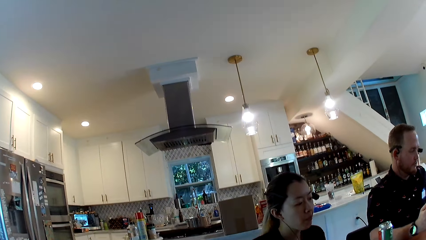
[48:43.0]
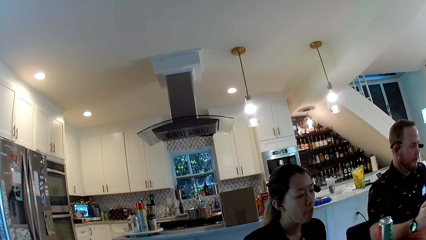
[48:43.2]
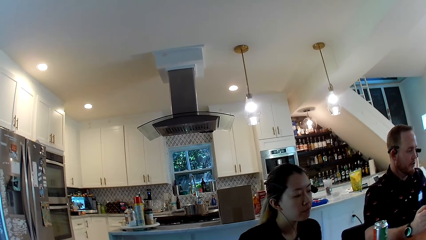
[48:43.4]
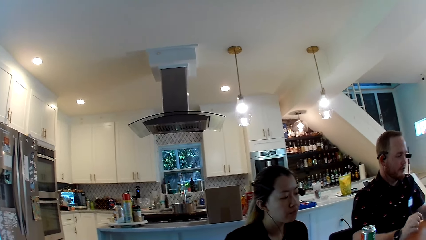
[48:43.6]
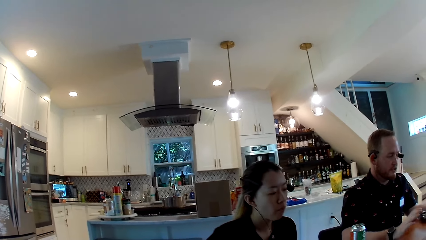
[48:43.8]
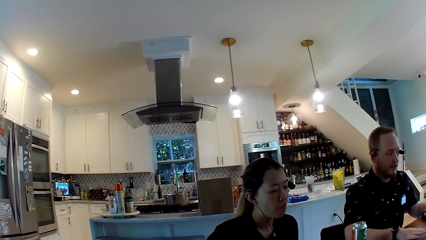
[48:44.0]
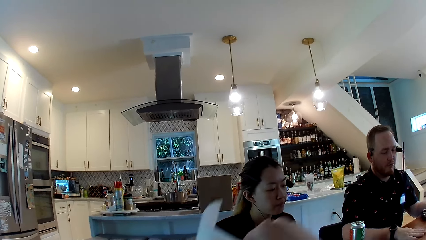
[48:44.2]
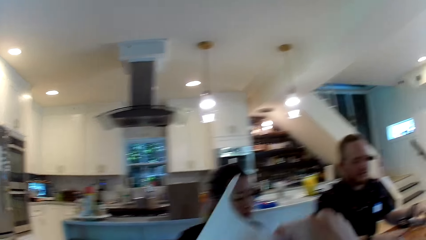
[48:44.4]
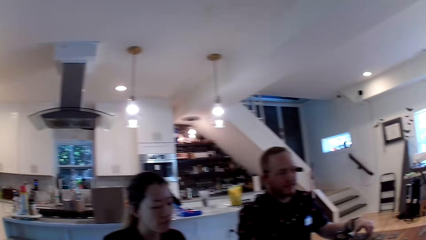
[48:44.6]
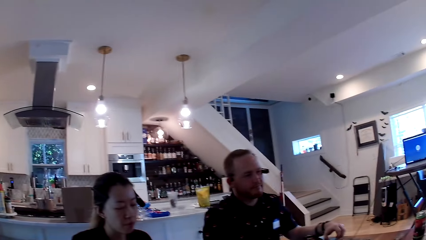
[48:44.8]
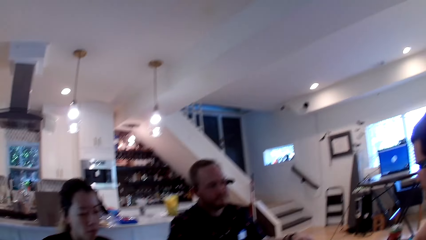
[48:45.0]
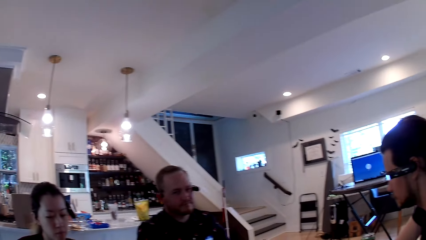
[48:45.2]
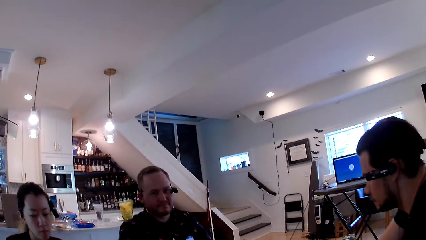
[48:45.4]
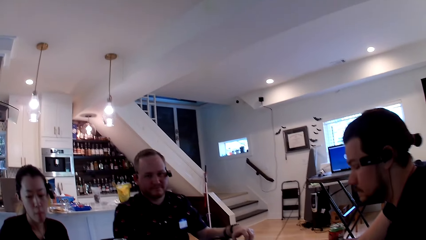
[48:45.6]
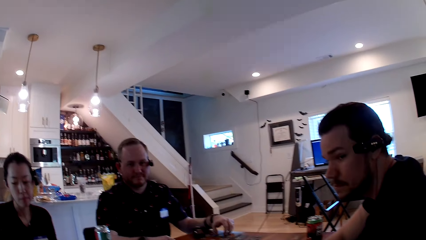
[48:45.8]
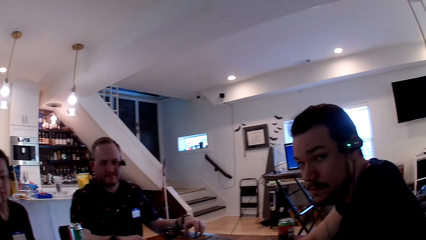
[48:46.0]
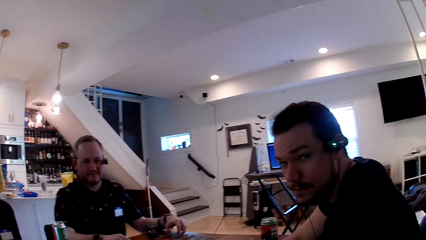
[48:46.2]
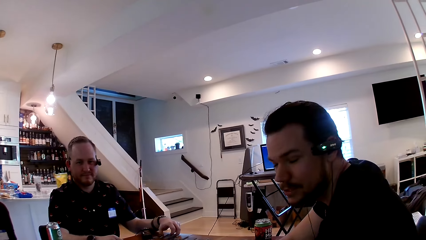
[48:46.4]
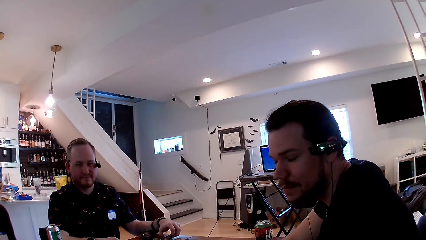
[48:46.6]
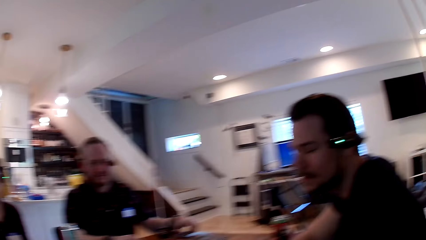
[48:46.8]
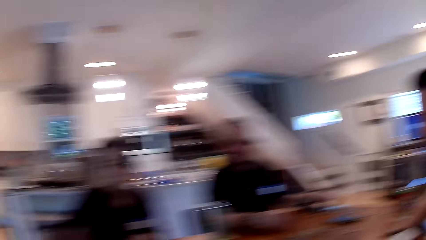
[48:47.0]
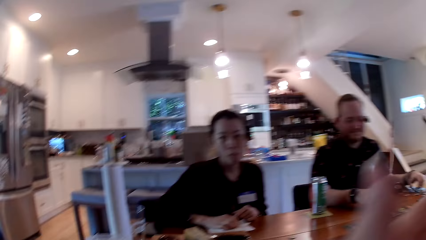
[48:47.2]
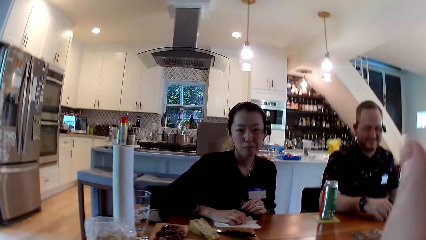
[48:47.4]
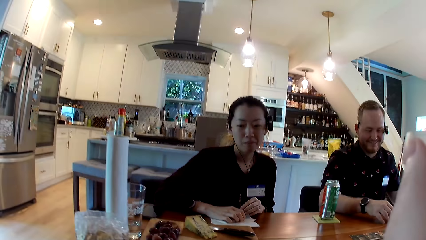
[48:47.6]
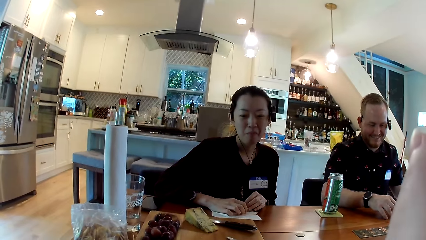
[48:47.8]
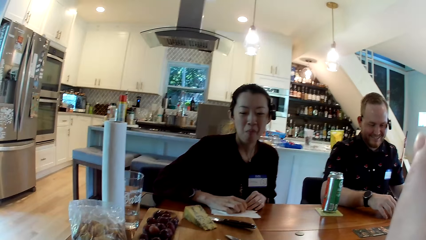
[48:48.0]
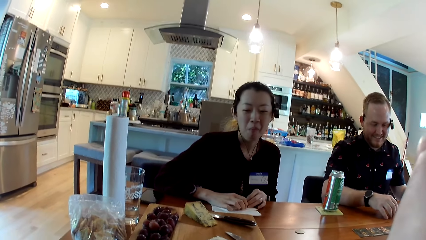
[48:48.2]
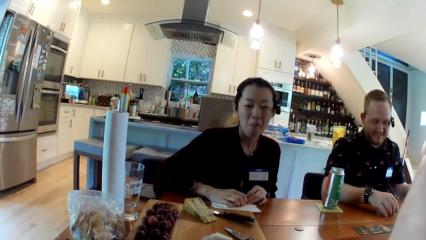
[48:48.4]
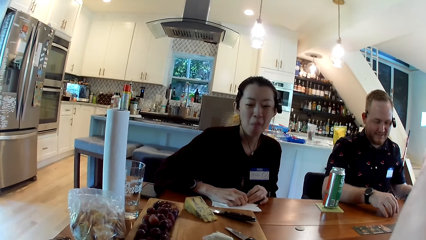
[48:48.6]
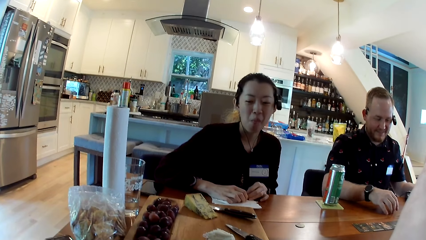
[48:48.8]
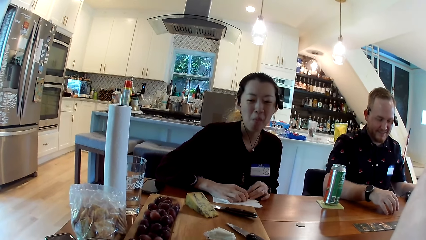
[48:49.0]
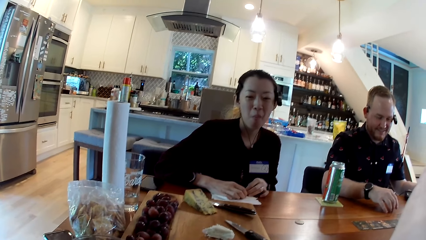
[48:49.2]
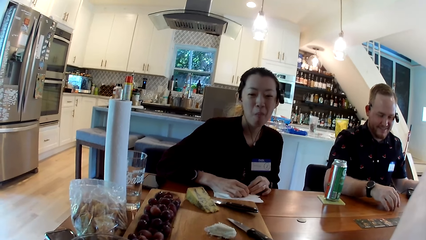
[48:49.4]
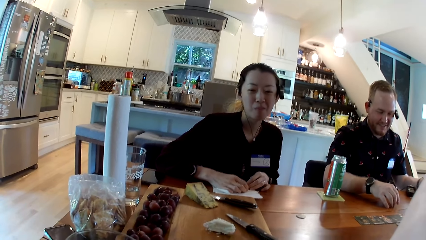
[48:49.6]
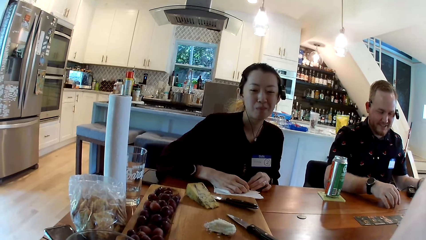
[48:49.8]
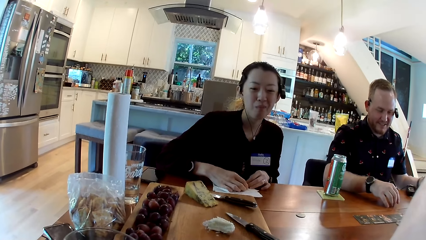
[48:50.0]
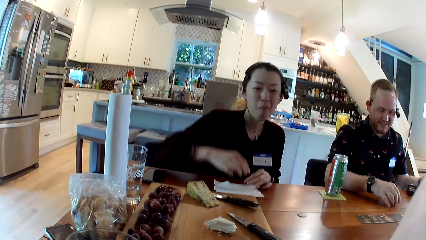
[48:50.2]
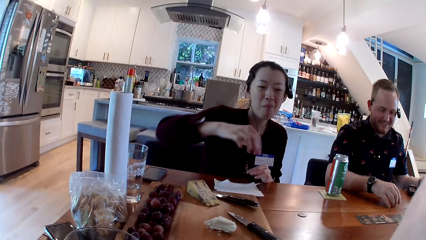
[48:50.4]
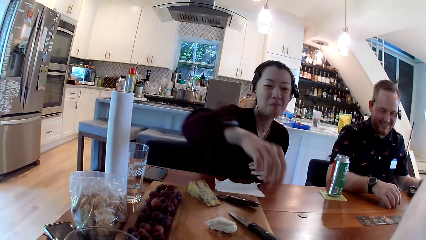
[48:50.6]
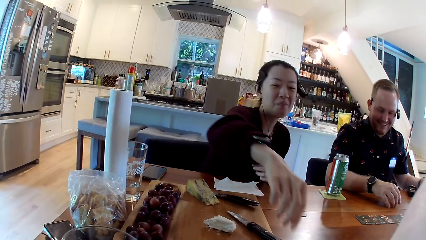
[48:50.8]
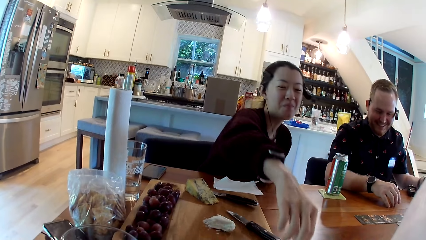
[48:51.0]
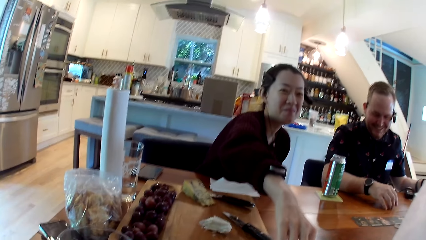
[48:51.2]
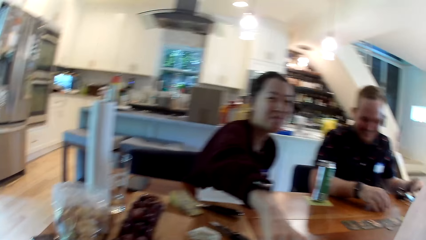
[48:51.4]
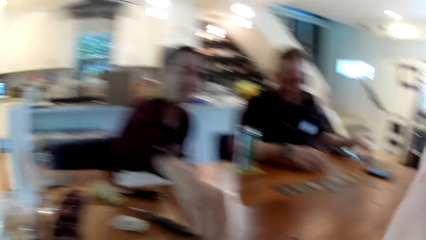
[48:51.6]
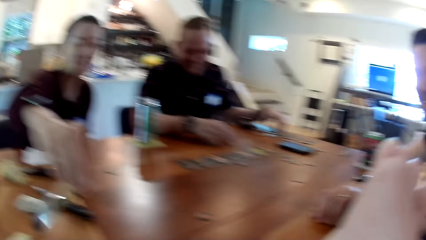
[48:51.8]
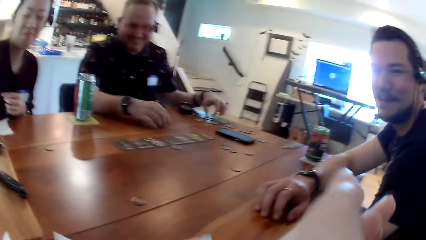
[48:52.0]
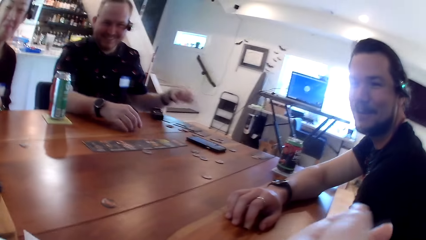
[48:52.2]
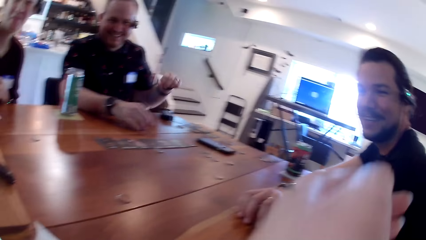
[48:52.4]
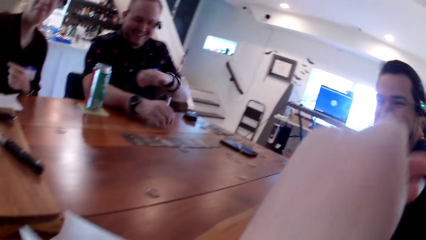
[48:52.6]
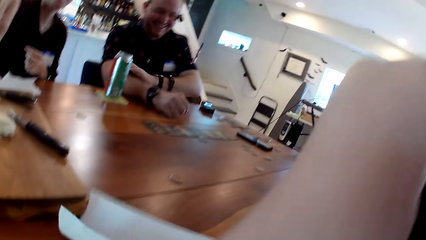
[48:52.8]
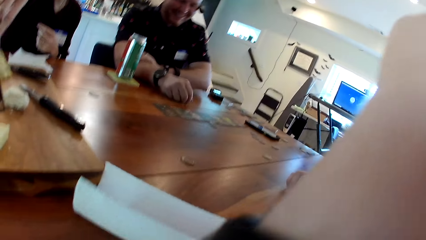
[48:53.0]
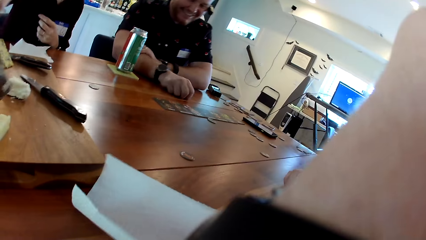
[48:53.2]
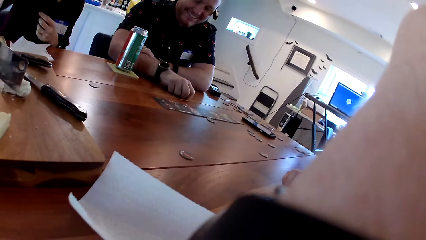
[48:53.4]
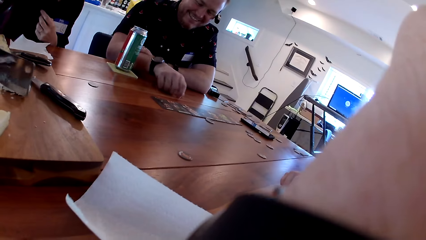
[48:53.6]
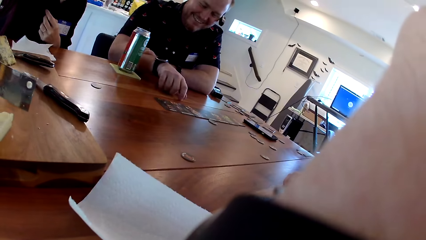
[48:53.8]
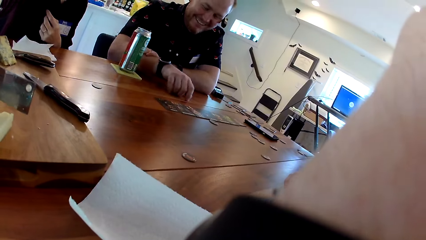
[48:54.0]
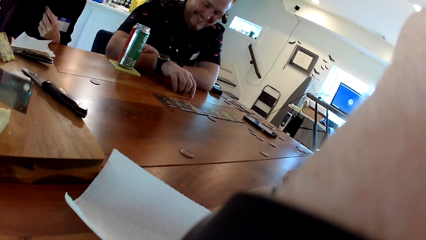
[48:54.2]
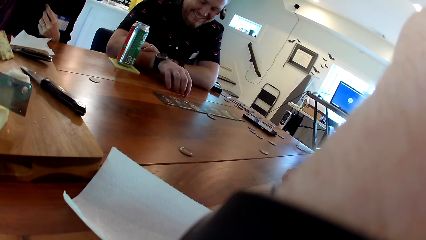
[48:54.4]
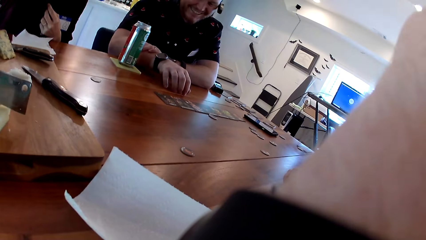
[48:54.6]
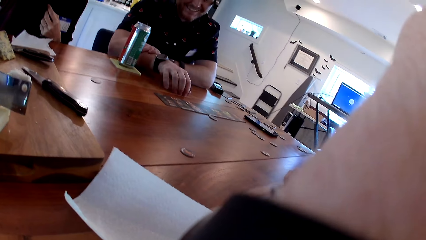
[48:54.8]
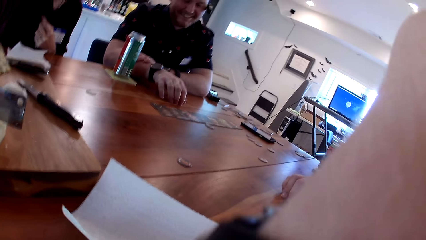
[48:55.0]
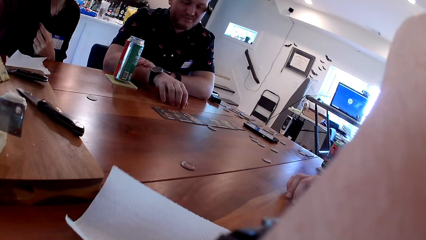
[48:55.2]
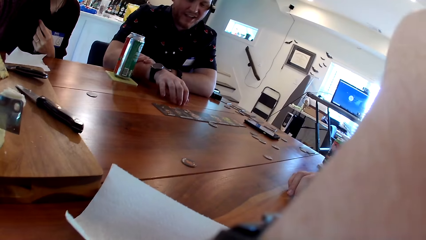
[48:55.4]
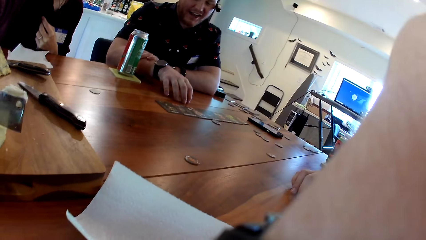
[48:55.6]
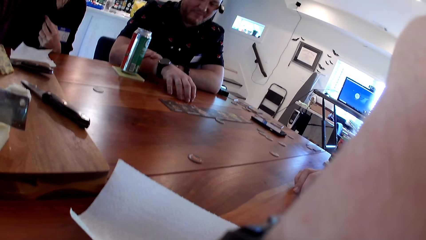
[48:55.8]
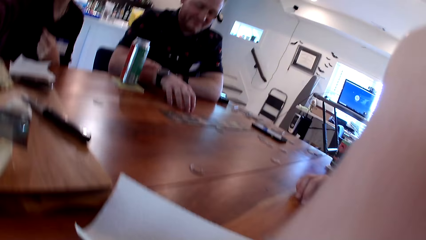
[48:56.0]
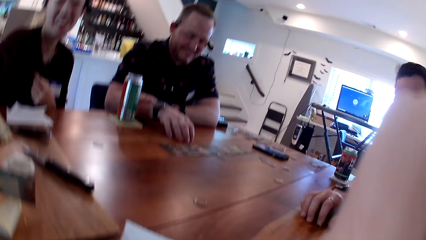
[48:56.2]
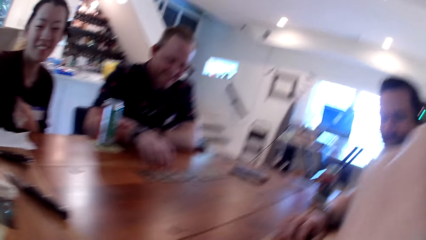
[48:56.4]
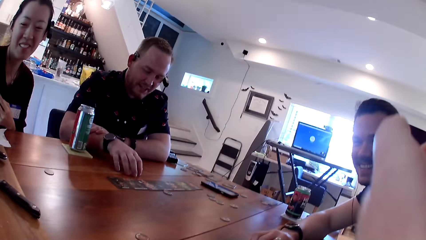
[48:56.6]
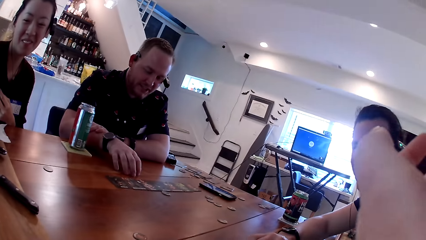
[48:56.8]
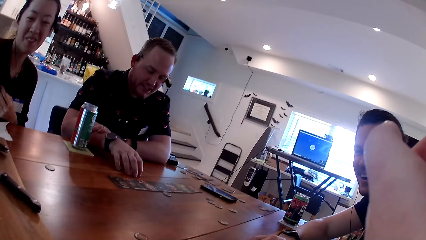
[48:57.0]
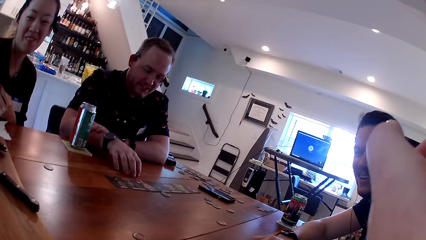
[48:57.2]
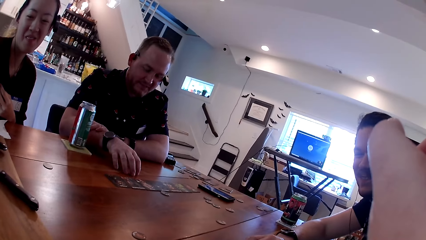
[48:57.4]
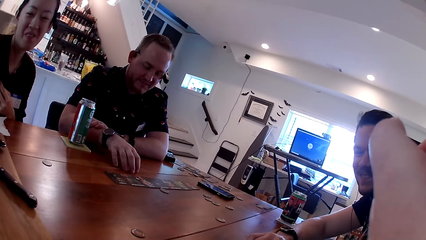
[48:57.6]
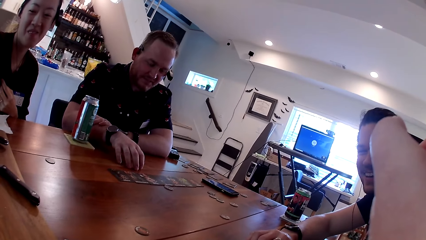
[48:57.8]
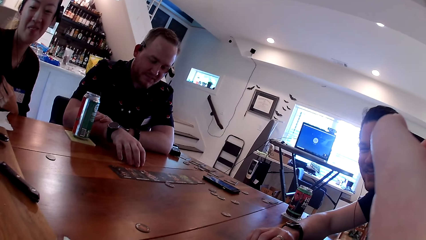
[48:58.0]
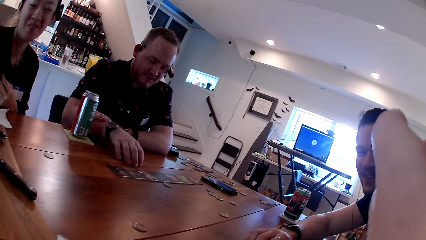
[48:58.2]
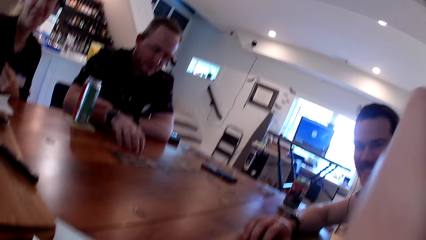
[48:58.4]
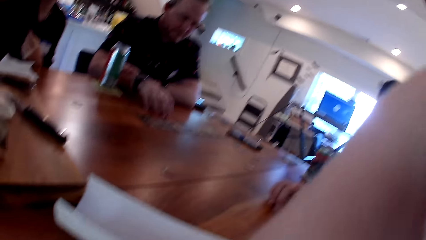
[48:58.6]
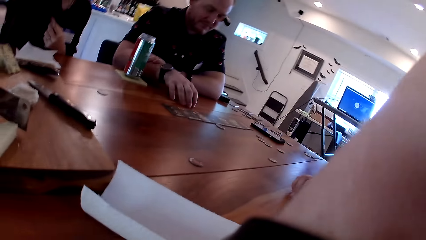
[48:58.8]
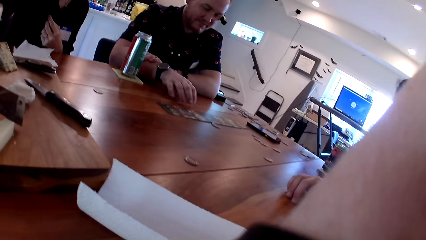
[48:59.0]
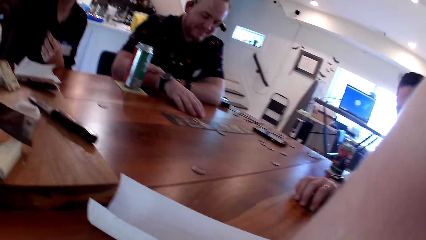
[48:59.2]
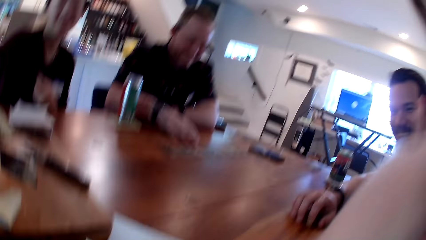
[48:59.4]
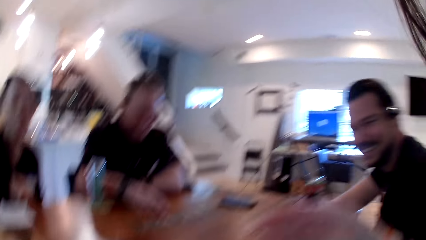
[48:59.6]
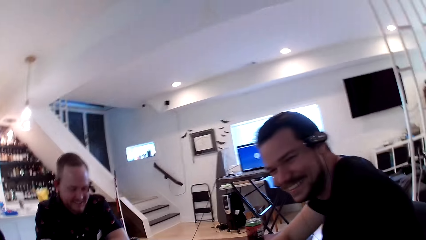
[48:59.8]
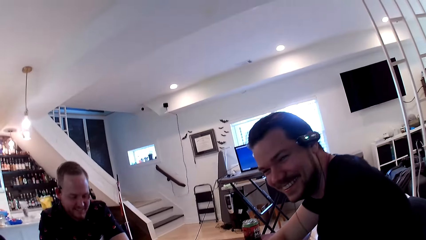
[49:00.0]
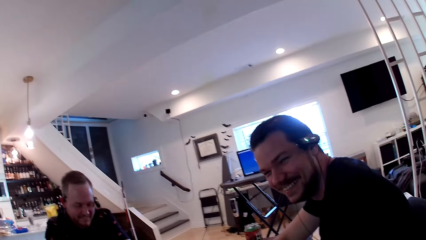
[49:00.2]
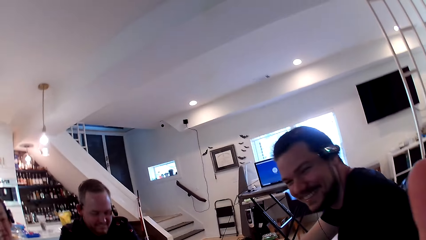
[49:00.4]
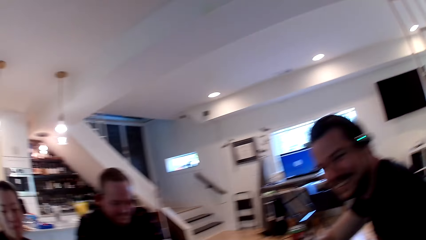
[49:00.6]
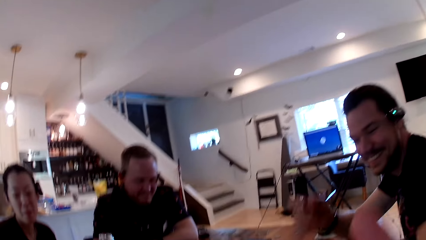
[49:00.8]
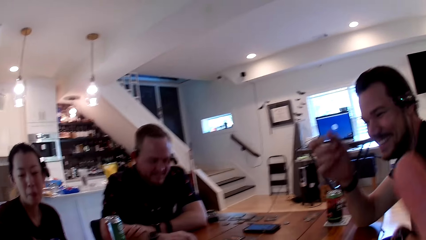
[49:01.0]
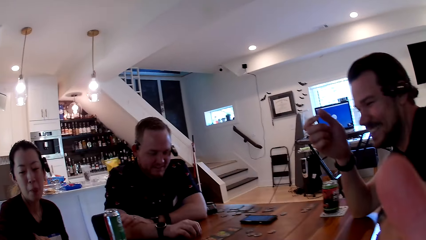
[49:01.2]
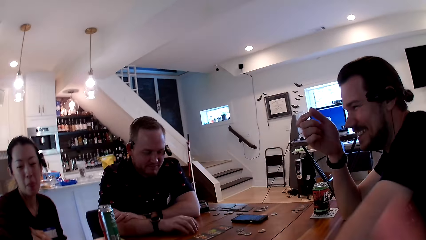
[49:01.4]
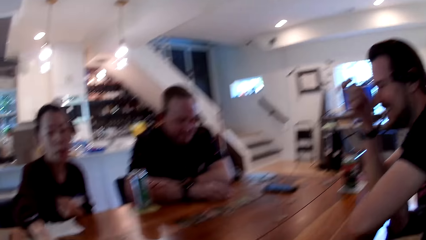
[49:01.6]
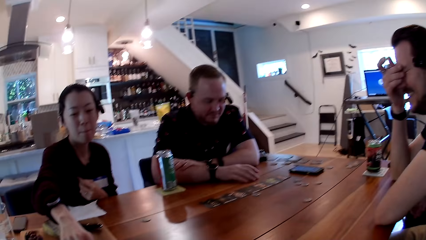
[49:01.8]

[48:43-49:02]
The camera wearer picks cookies from a packet. She holds a piece of paper in her right hand. She converses with a man and stretches a hand towards the man. She converses at another man. A woman holds a cheese knife in her right hand. The woman cuts something on a chopping board. The camera wearer converses at the other man.
